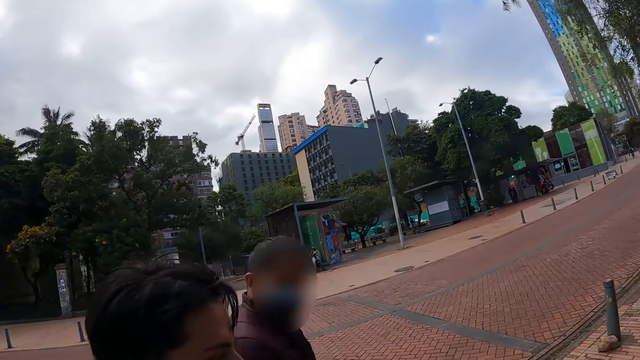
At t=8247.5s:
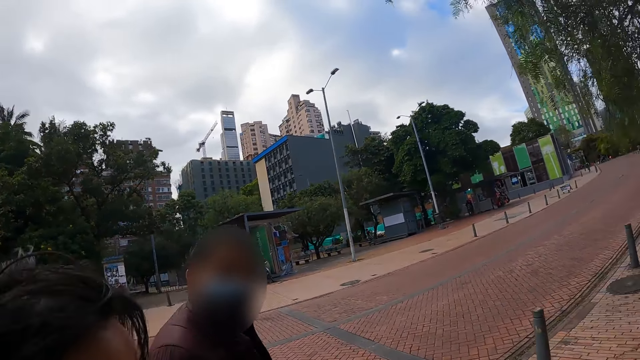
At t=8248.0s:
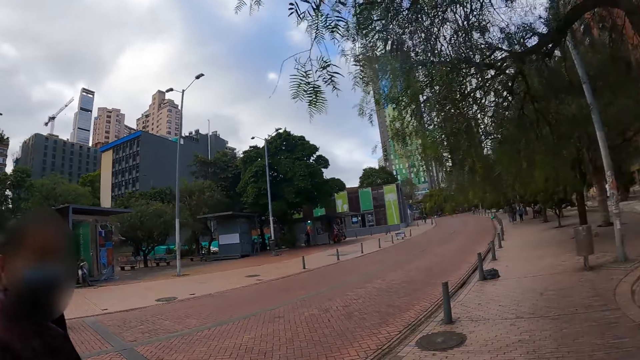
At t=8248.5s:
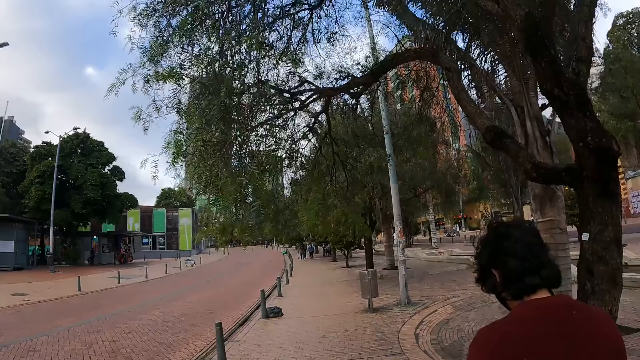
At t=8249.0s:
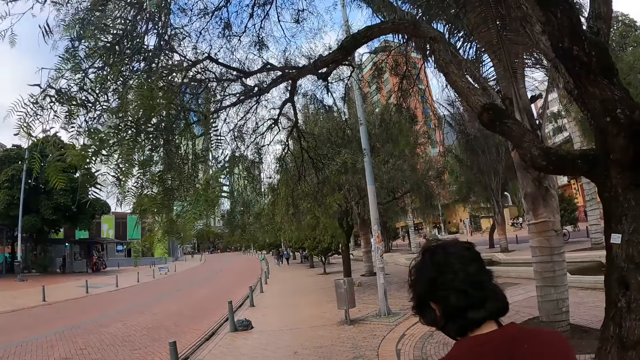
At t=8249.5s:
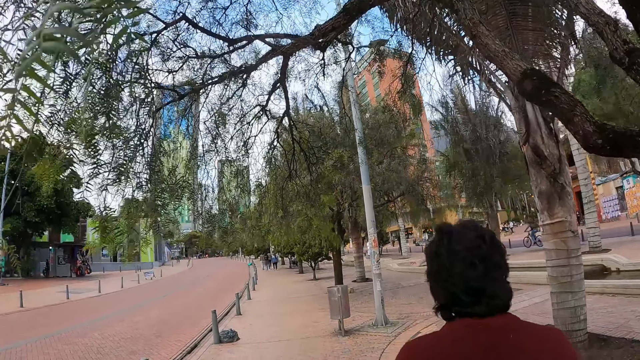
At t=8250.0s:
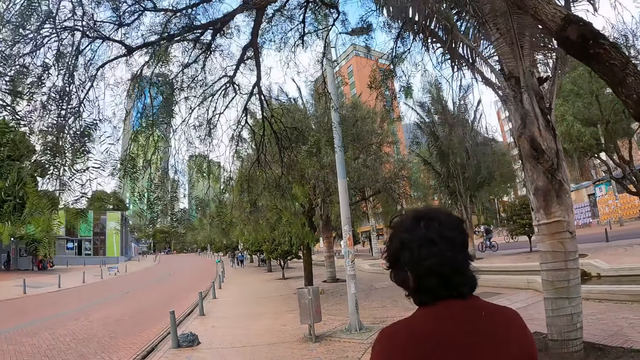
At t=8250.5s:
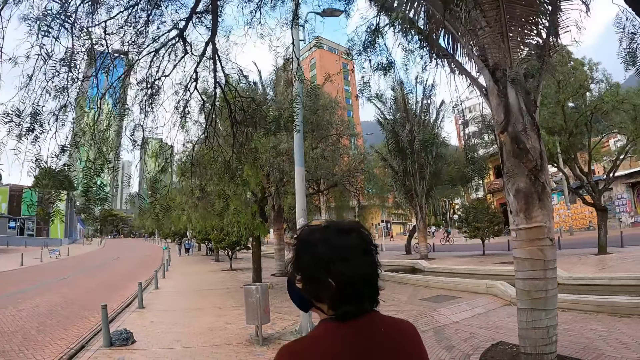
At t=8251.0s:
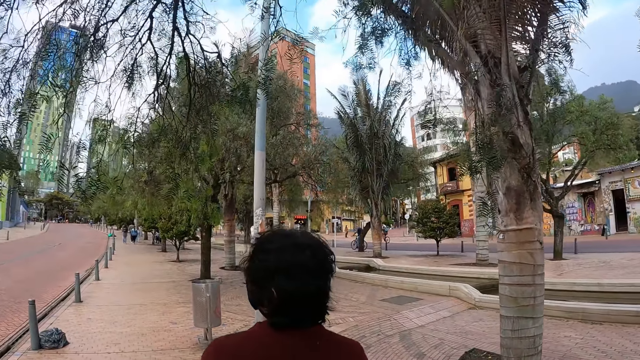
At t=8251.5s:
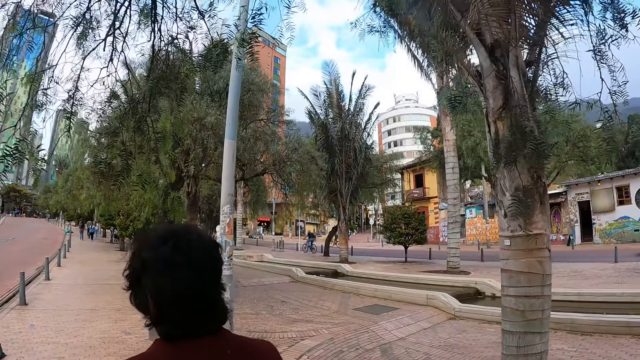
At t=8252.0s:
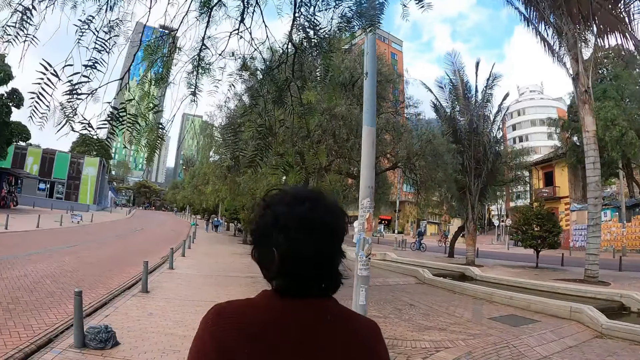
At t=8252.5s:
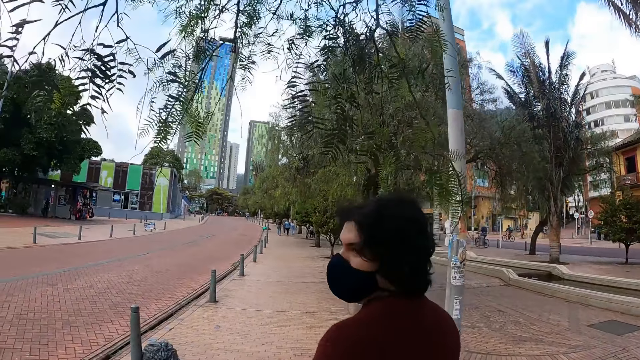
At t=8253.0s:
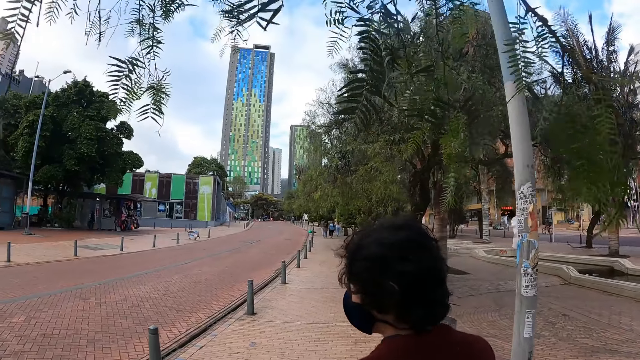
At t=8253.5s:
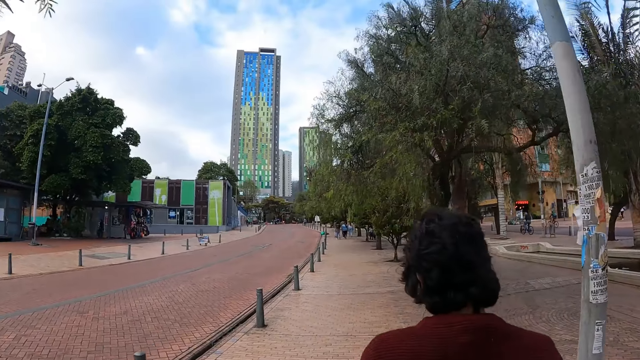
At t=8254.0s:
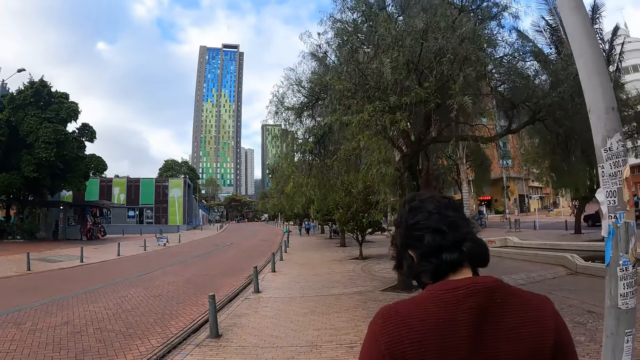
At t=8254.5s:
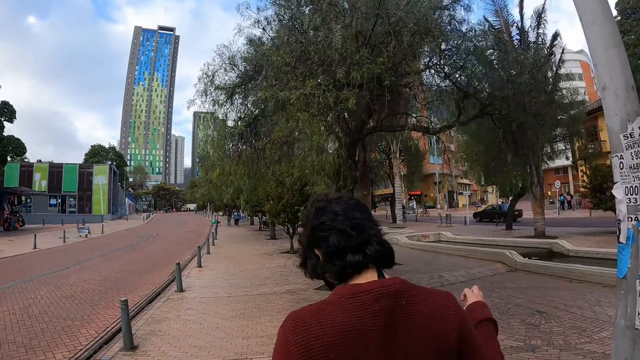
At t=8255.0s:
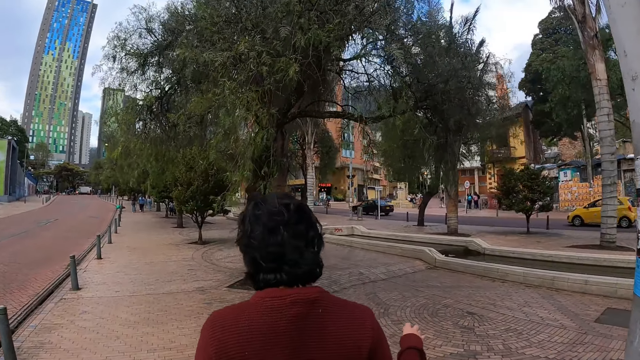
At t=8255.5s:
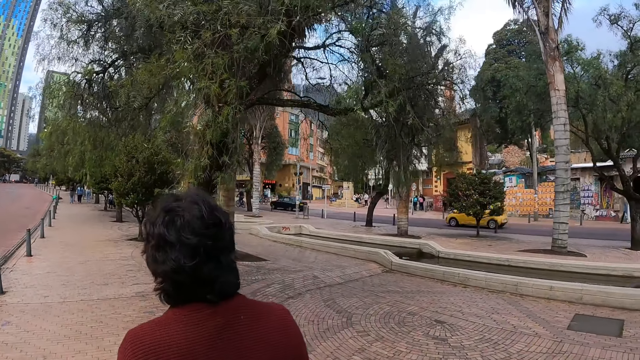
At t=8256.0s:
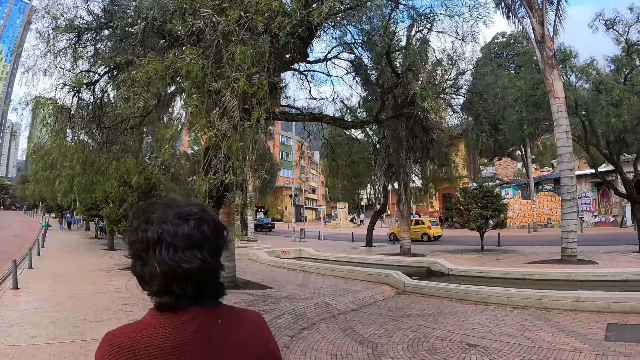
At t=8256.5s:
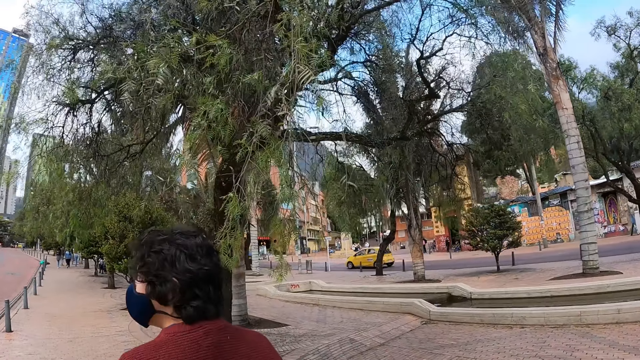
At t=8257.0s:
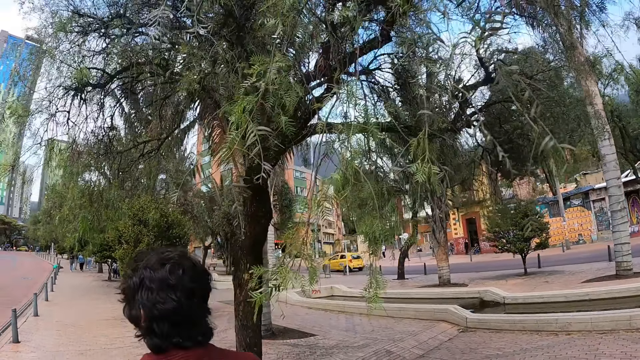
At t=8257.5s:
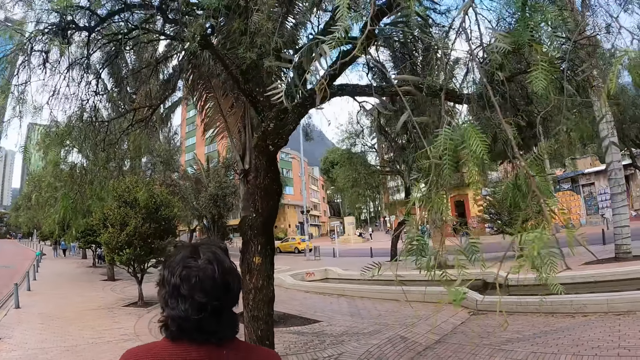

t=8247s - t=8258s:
A person looks aside. The camera wearer walks along the sidewalk.

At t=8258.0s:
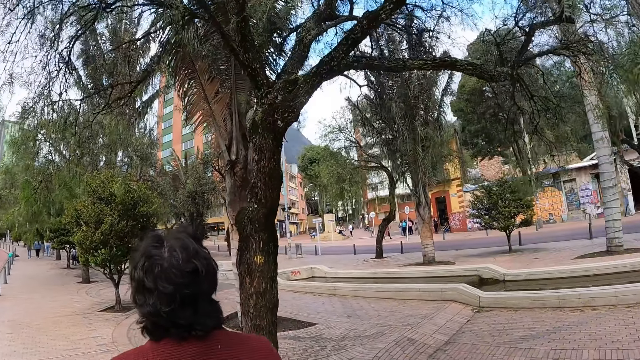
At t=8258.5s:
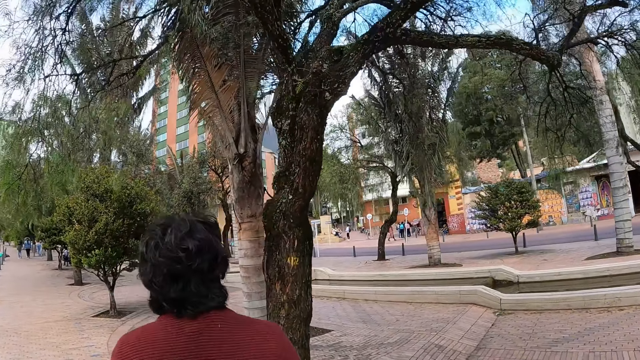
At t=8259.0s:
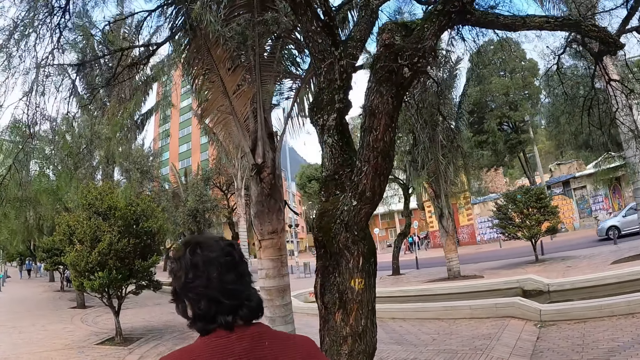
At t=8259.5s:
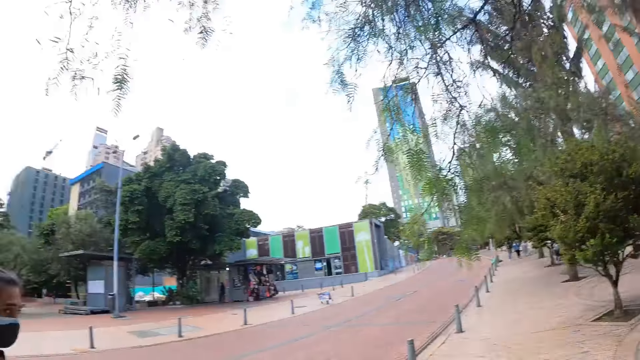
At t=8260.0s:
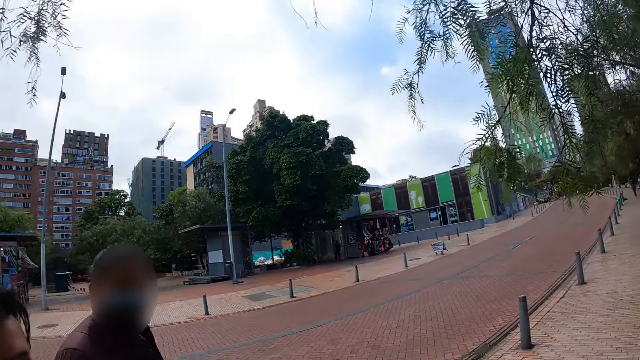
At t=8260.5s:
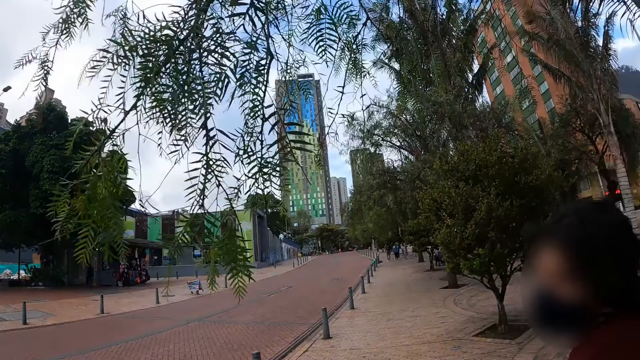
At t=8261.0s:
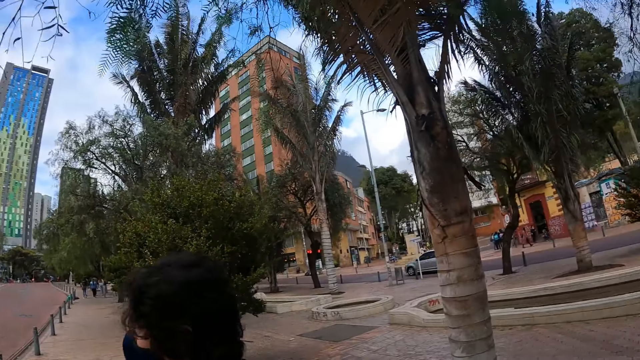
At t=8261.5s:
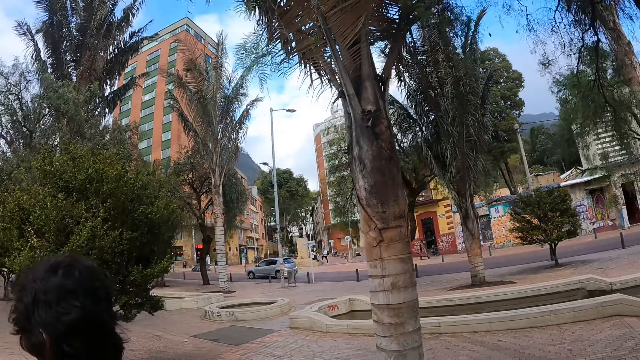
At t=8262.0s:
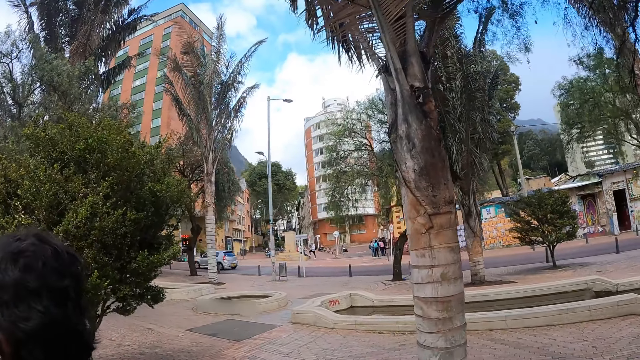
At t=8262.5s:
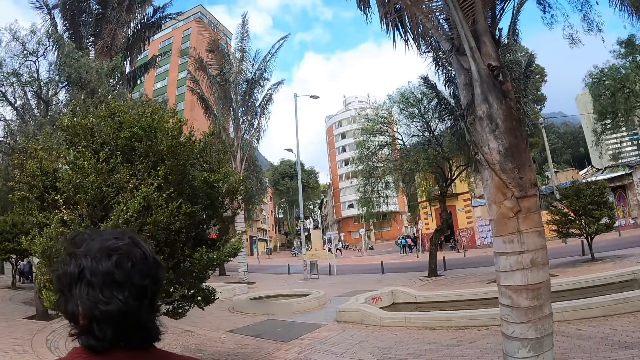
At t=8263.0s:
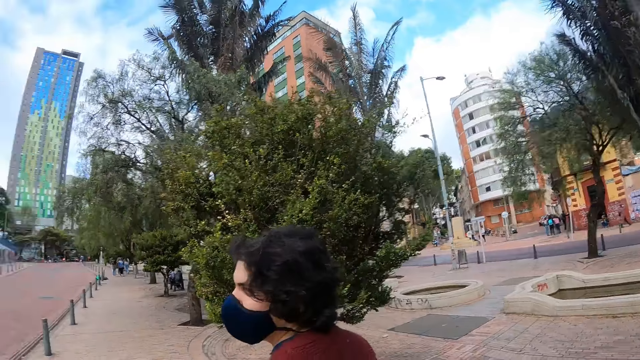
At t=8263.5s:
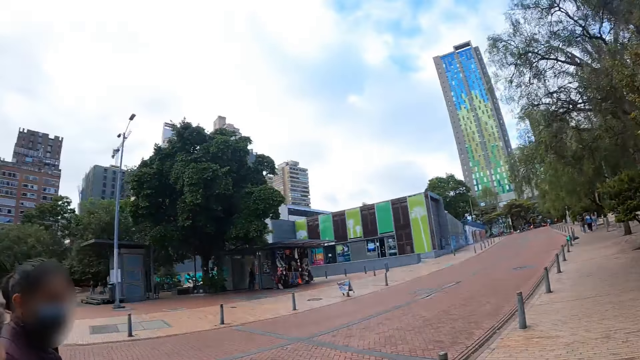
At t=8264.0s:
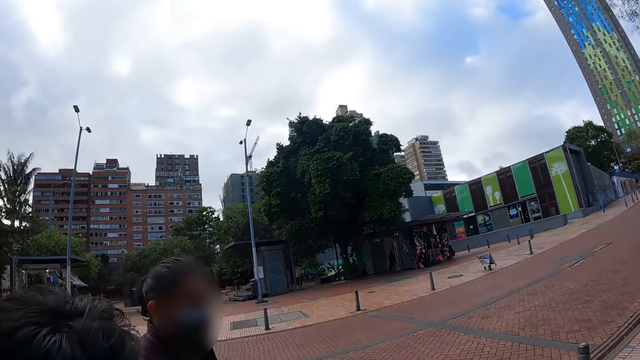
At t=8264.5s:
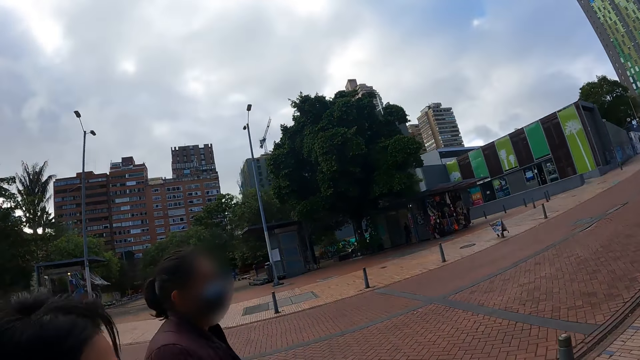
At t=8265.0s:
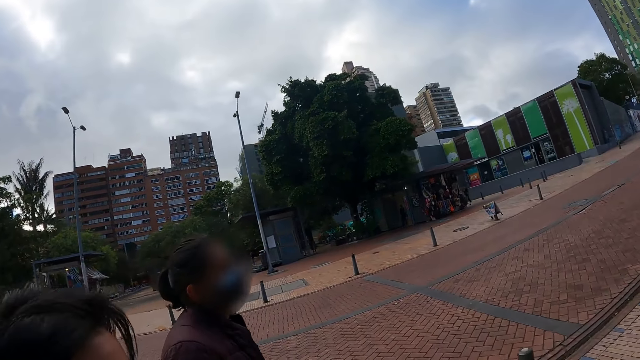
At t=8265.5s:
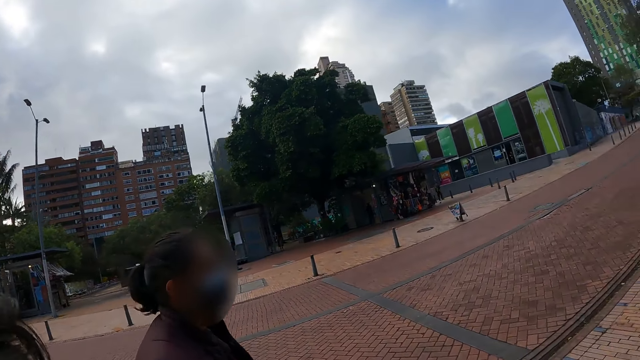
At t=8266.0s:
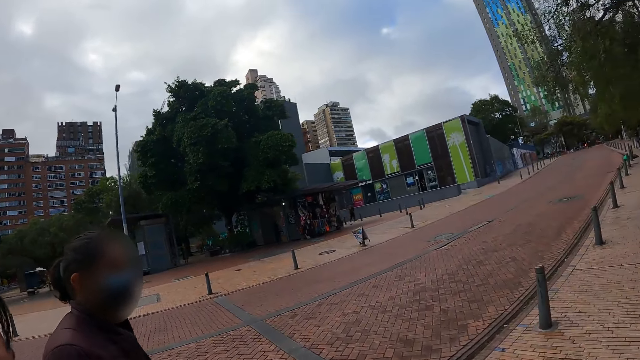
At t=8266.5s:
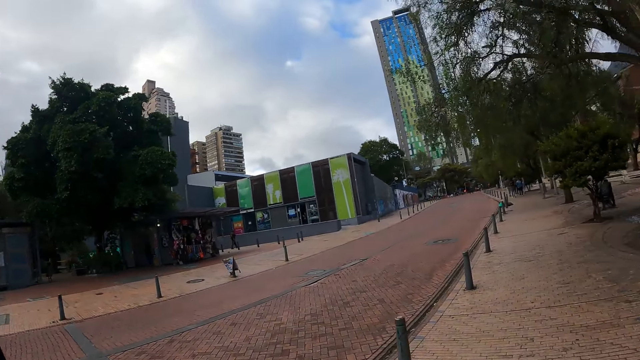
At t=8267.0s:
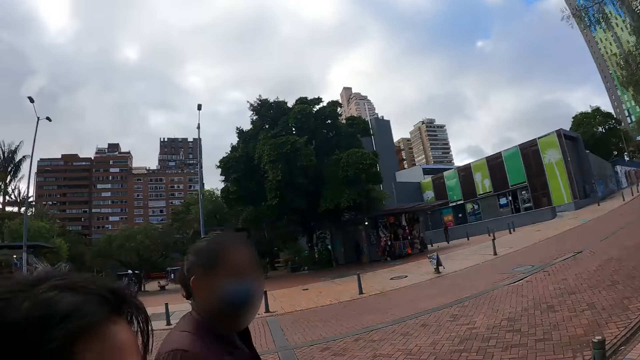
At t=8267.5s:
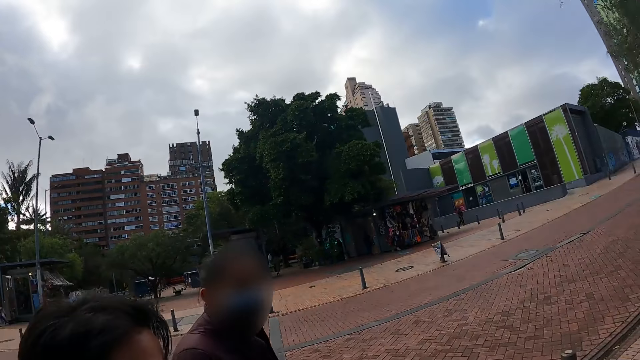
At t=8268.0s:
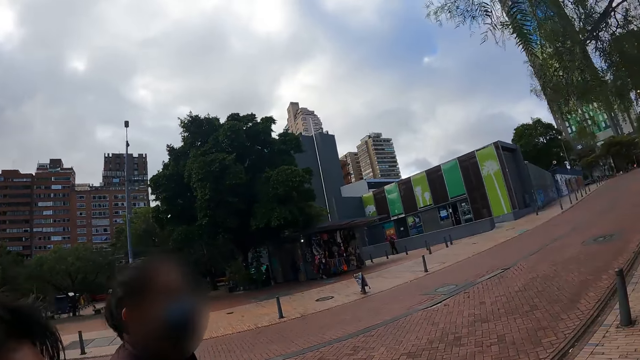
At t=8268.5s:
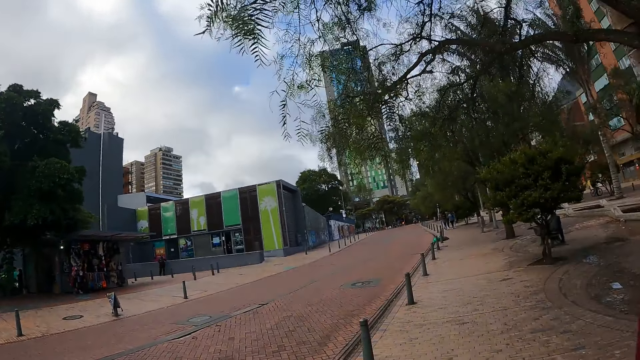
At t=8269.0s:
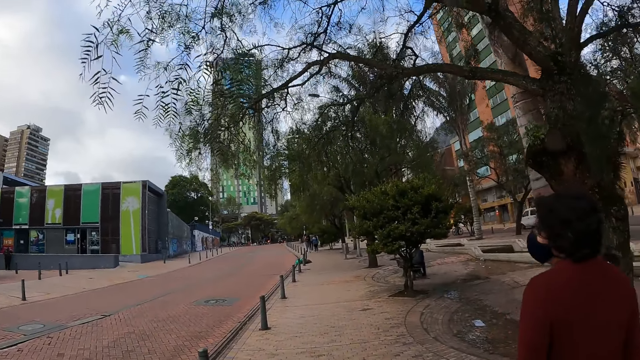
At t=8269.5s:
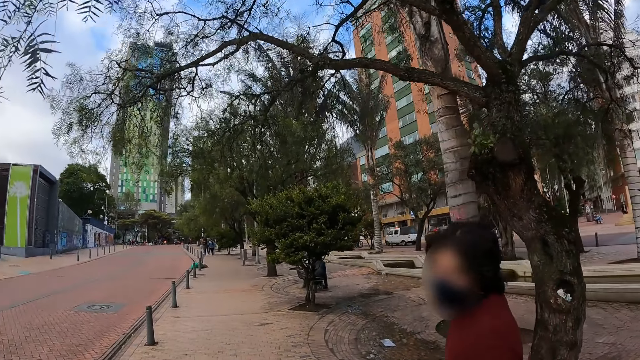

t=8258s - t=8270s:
The camera wearer looks around. They move around.
